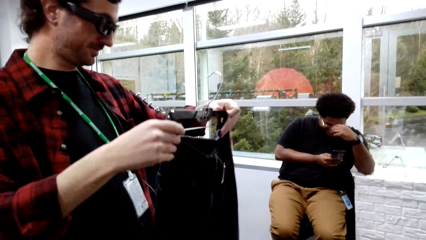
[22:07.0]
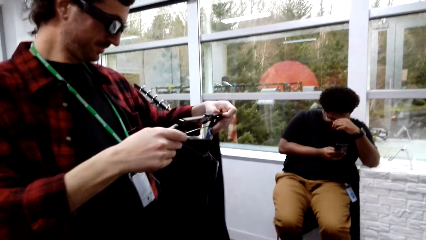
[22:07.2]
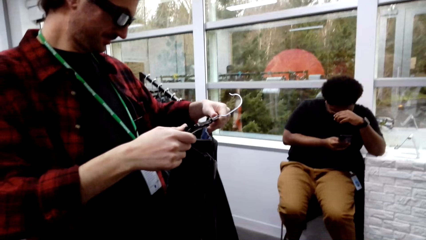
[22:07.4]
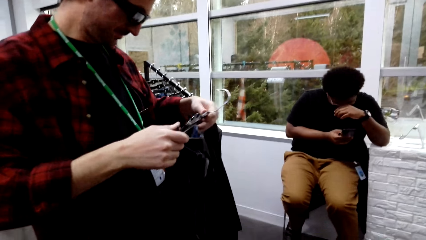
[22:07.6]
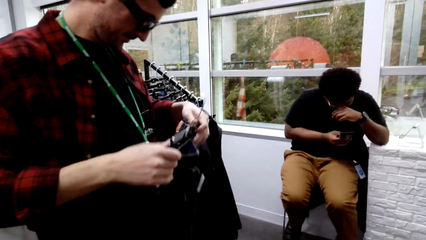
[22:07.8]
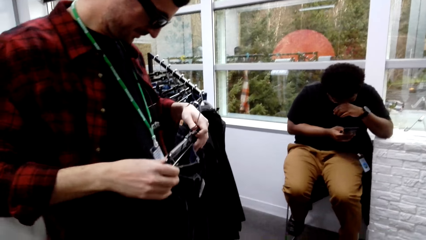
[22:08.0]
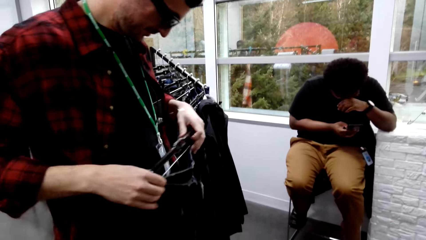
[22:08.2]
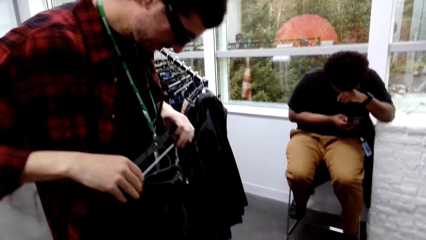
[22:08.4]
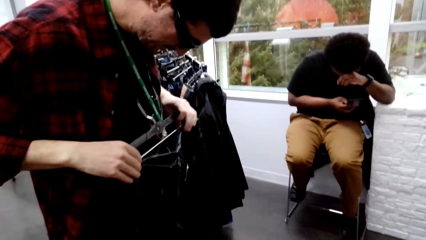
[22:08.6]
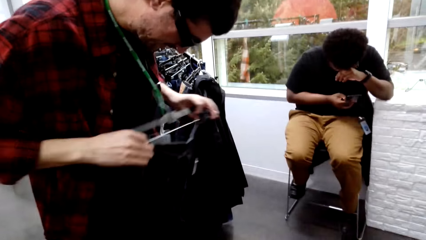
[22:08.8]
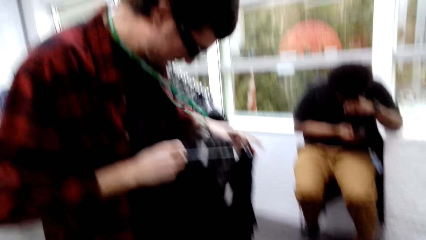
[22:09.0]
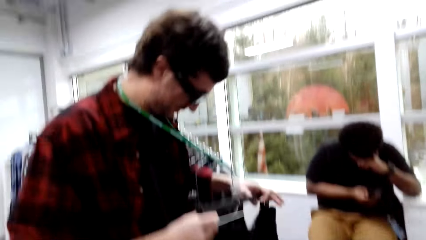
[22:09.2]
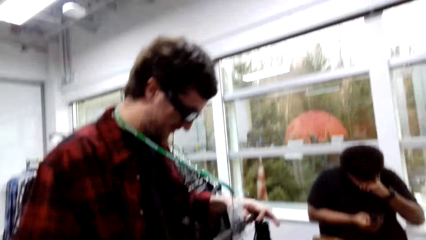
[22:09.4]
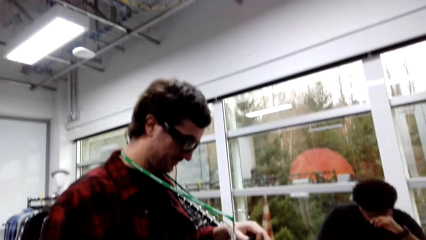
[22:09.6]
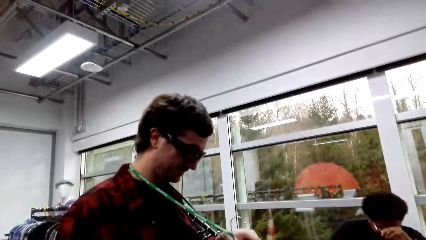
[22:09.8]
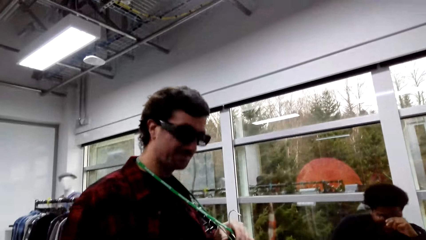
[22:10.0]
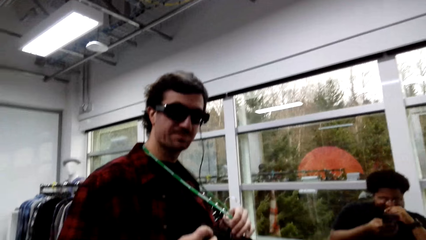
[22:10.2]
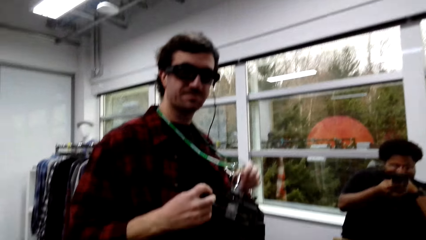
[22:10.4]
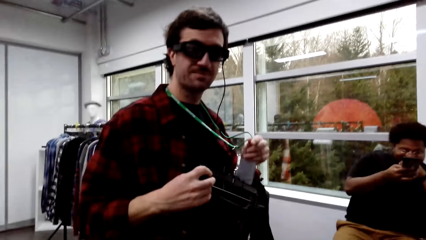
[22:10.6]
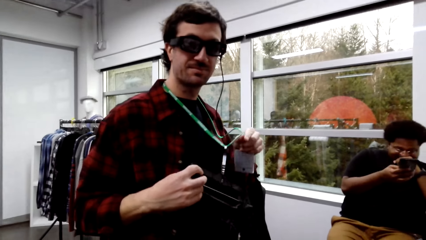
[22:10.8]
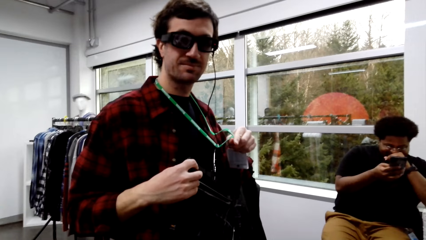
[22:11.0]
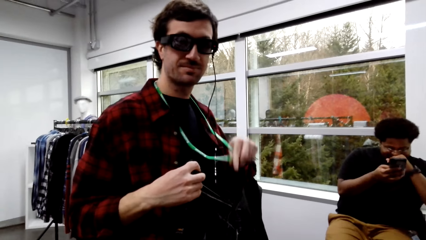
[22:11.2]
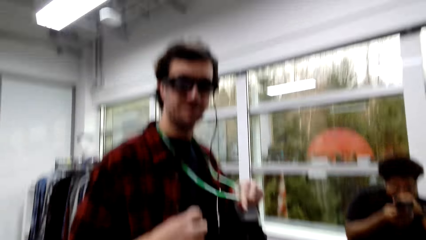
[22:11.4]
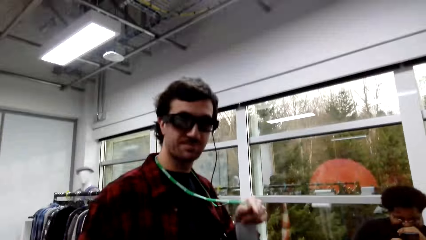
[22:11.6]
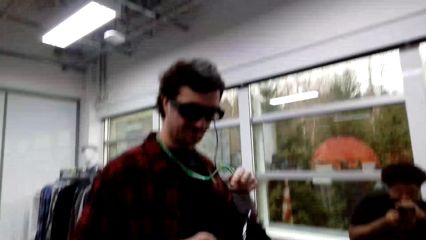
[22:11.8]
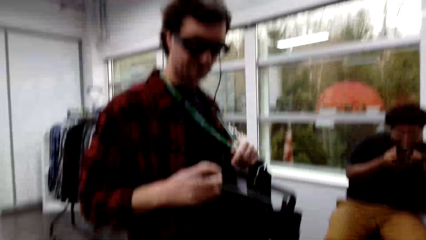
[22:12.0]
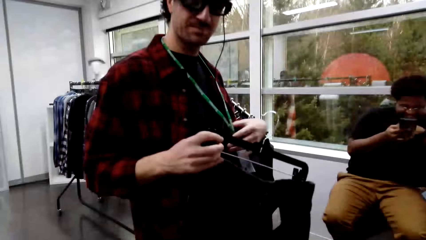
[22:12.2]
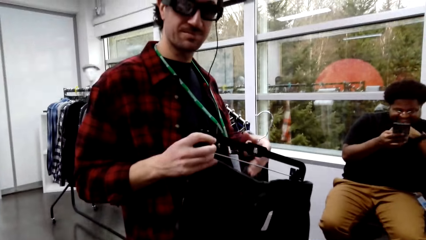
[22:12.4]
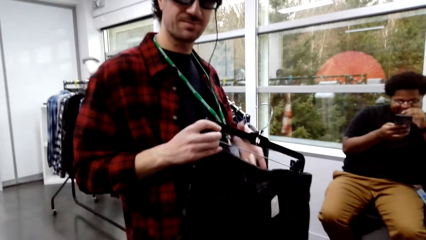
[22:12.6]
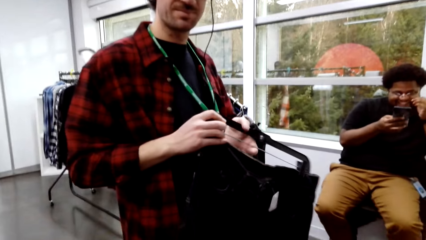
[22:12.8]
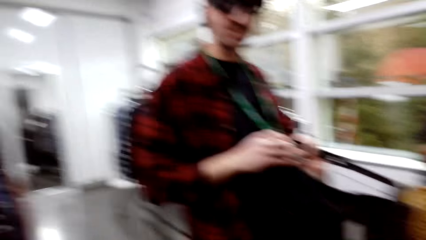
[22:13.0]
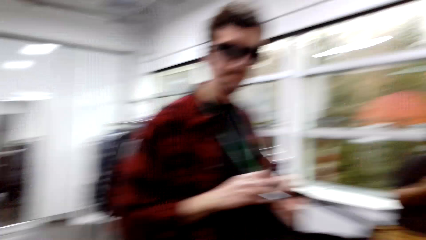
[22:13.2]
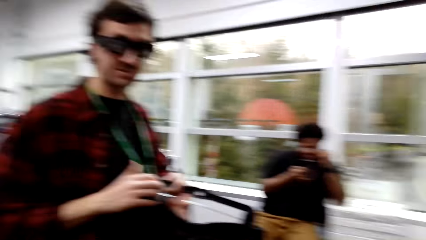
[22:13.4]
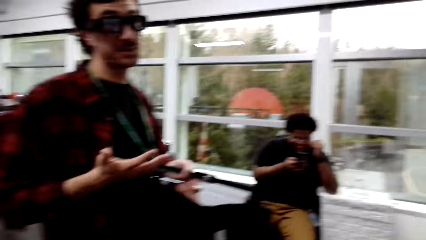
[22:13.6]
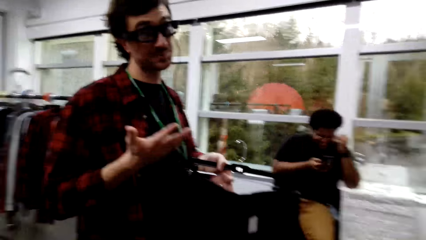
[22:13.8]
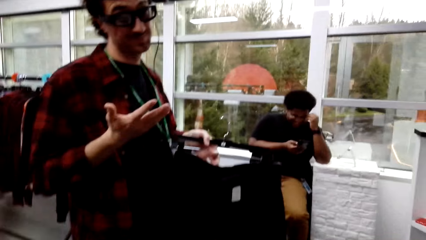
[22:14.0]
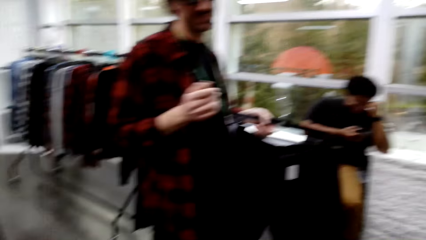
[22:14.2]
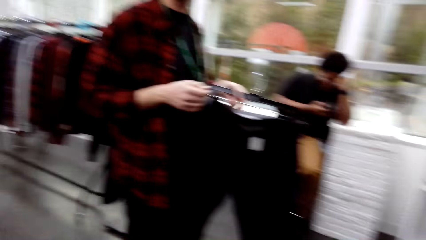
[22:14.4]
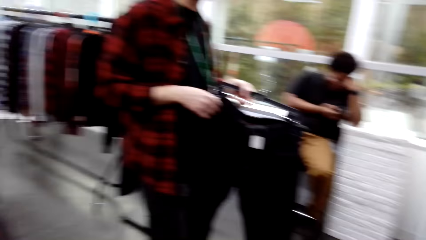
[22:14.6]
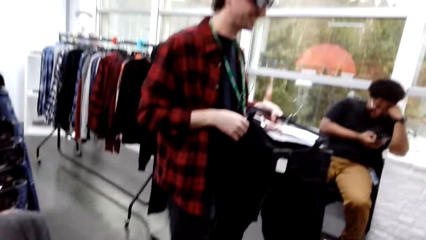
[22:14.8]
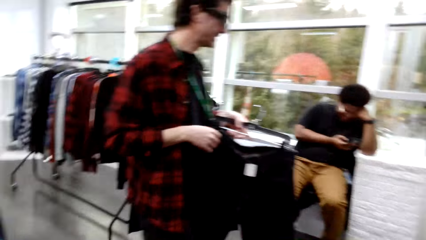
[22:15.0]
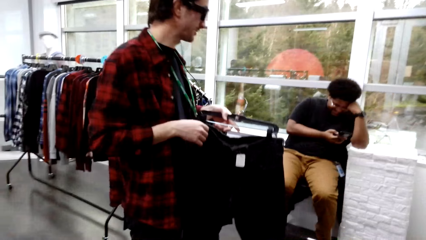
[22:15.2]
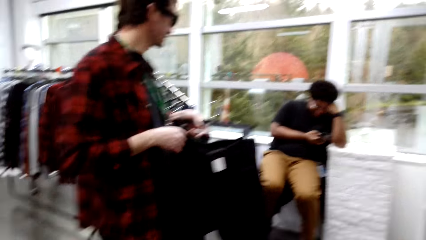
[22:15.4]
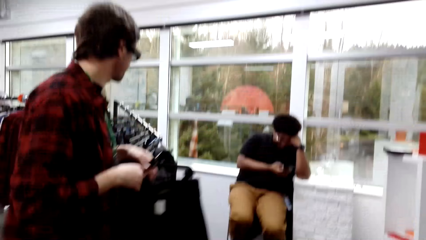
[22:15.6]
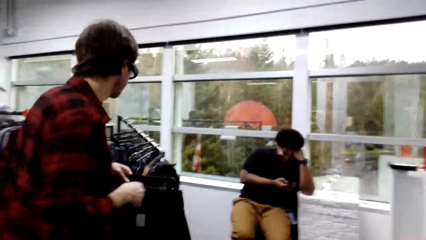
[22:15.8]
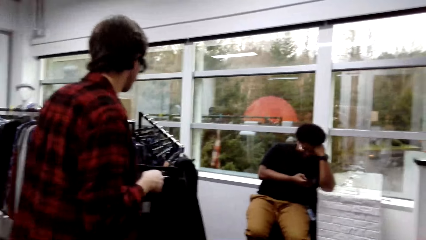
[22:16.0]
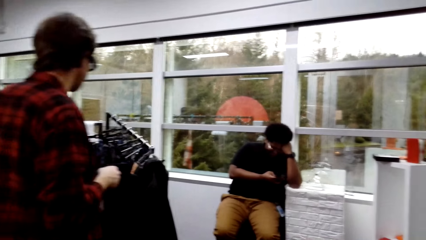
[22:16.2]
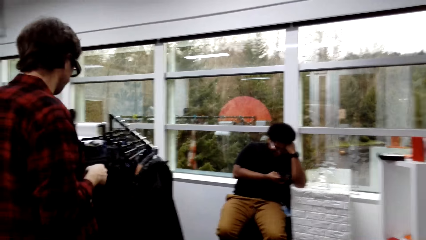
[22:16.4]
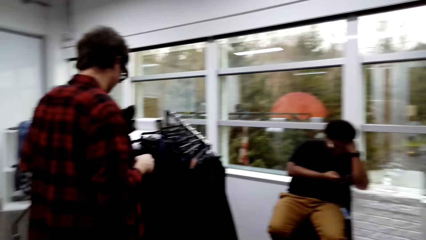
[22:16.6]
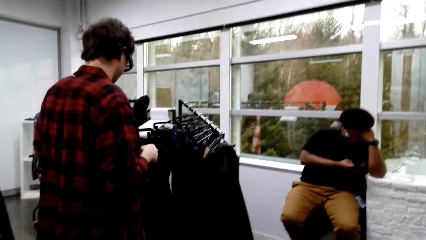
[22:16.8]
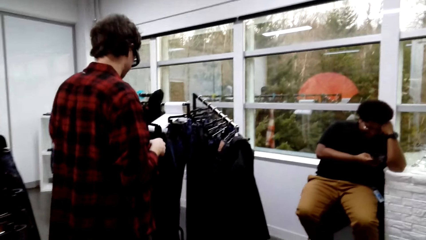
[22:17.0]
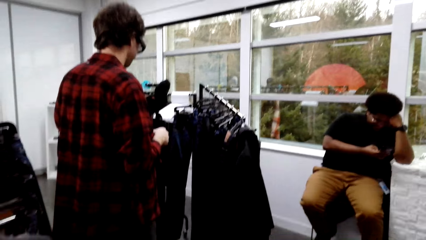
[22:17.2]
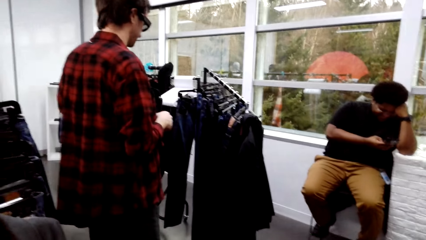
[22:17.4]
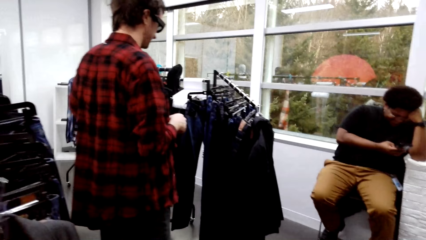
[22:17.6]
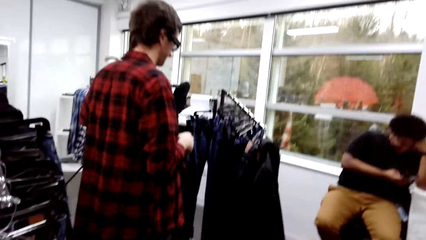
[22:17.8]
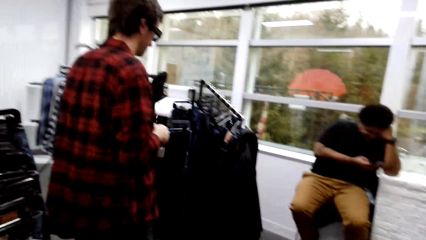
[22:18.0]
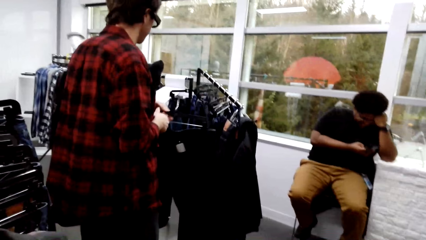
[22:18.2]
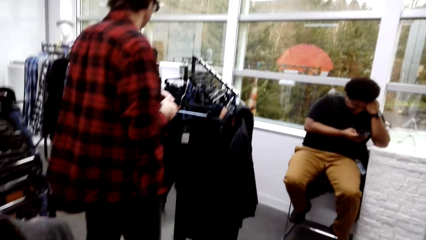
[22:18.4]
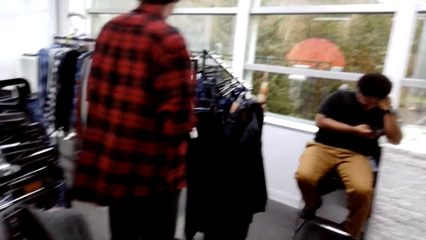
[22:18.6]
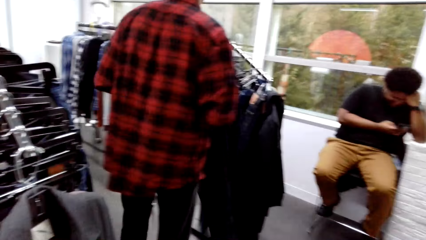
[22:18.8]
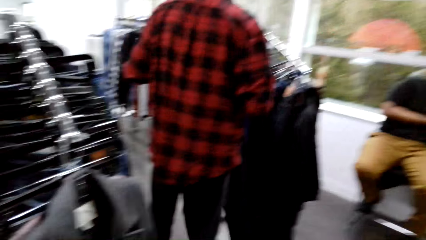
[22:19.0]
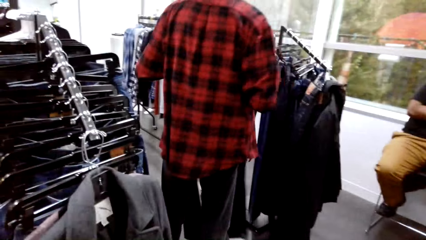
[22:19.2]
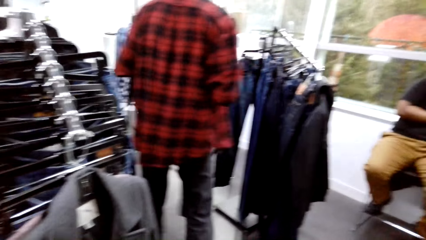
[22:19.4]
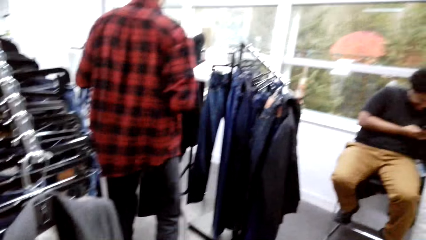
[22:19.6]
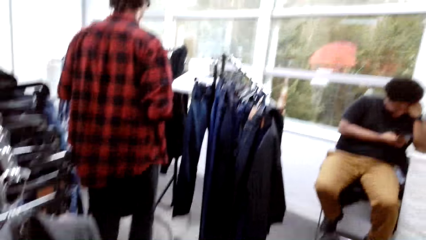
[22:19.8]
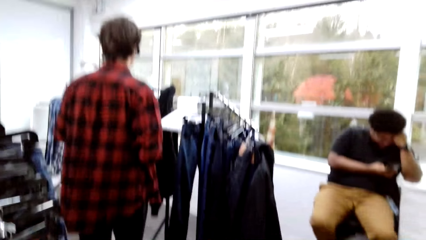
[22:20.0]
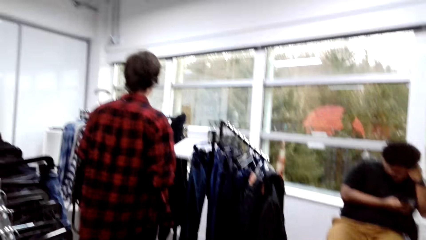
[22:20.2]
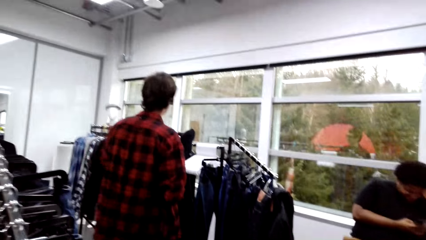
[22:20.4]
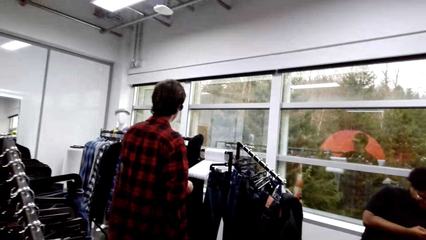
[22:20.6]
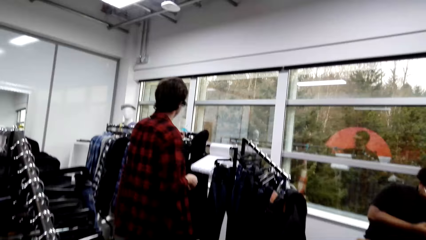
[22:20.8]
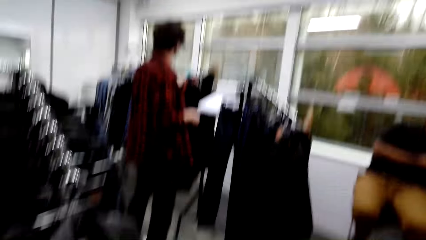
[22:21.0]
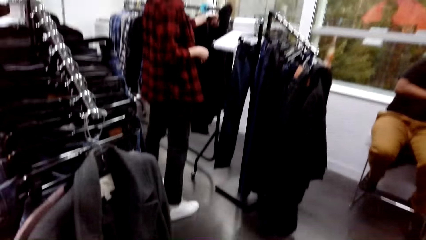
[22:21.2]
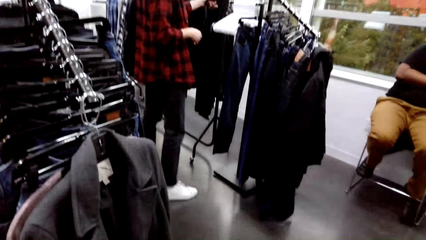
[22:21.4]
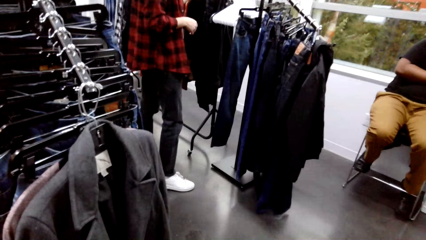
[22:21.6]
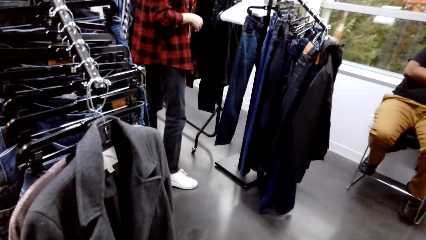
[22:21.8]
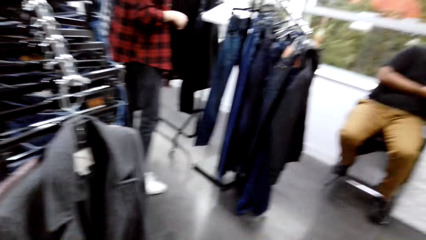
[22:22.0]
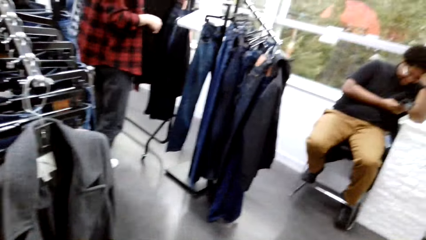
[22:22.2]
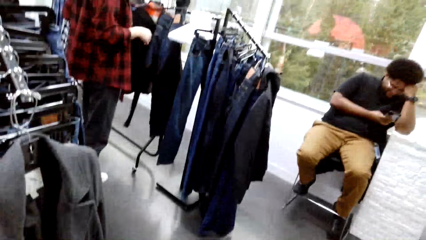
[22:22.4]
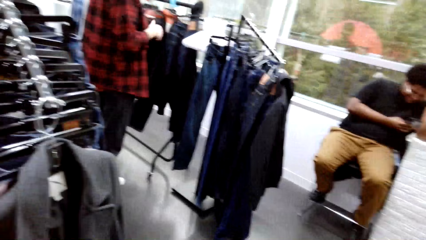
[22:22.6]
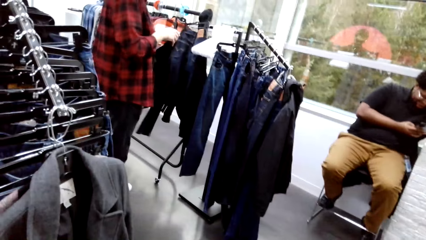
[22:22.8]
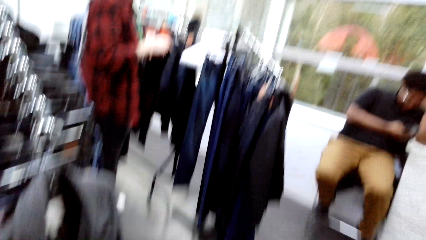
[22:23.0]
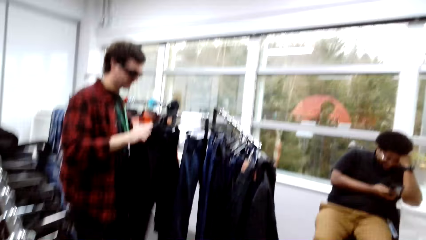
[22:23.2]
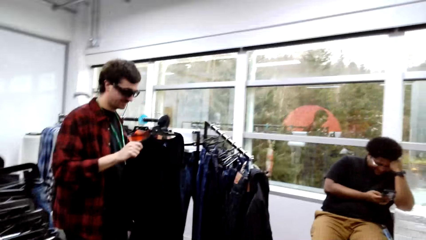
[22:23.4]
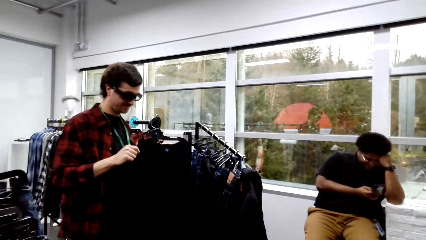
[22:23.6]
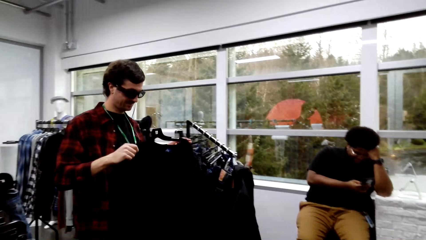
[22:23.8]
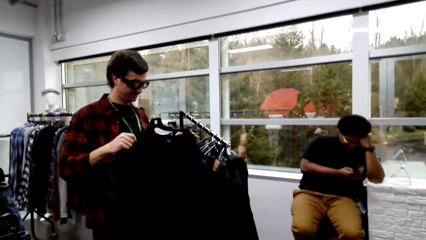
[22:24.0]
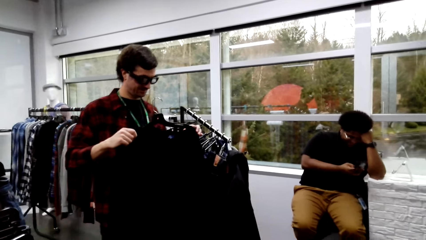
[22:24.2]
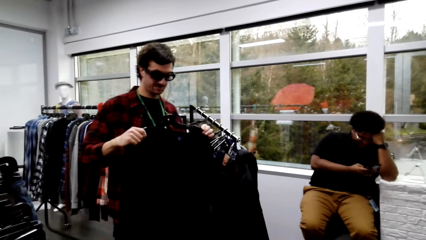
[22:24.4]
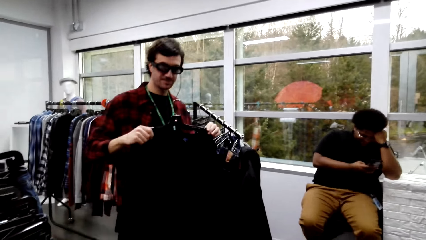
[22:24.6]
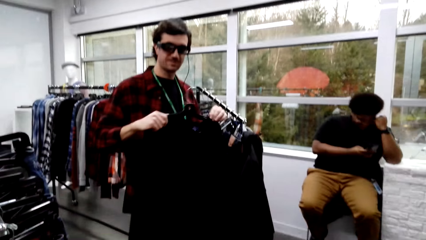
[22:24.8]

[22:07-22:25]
A male fits the cloth. Another male scratches his face. The camera wearer converses with the first male. The first male does a hand movement. The camera wearer converses with the male. The male walks around the store and places the pants on the rack. He picks up the pants from the rack. The camera wearer converses with the male.
